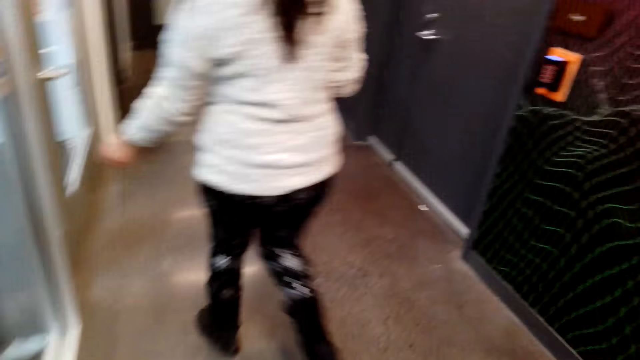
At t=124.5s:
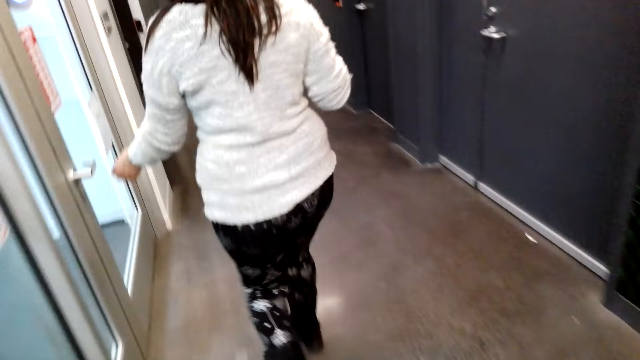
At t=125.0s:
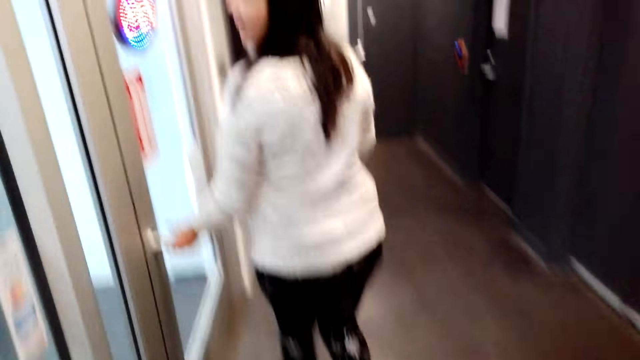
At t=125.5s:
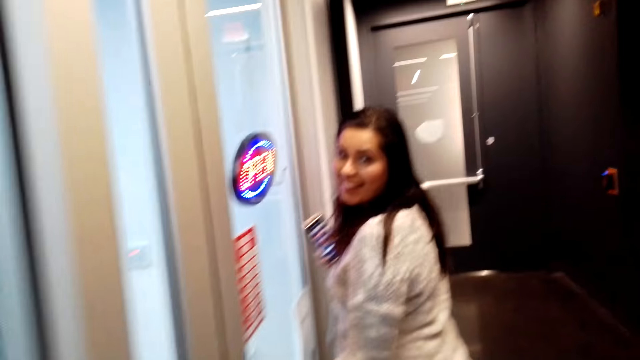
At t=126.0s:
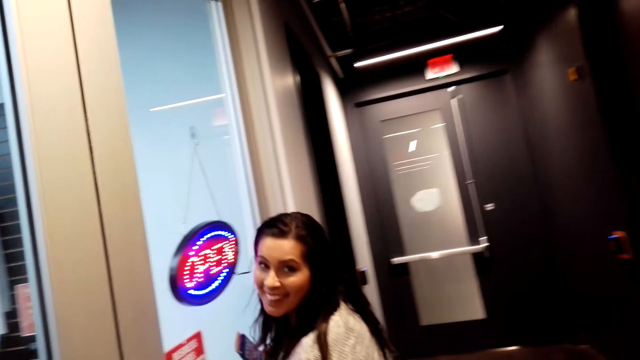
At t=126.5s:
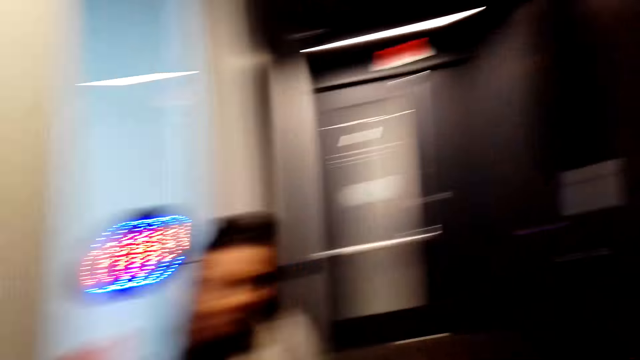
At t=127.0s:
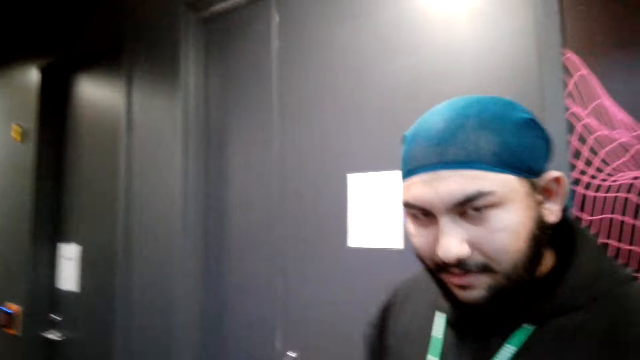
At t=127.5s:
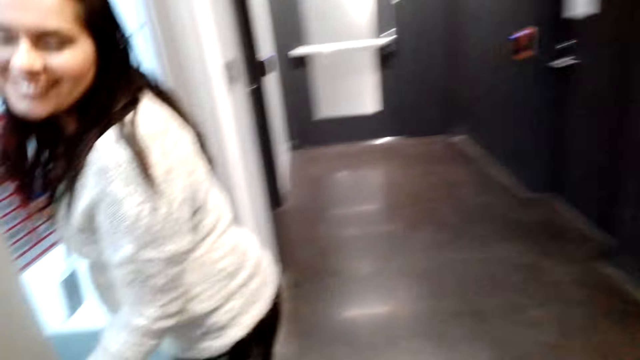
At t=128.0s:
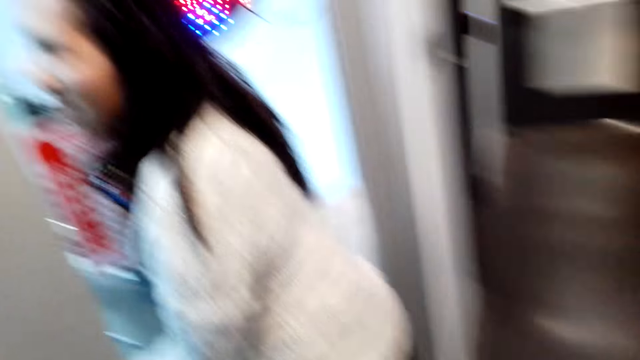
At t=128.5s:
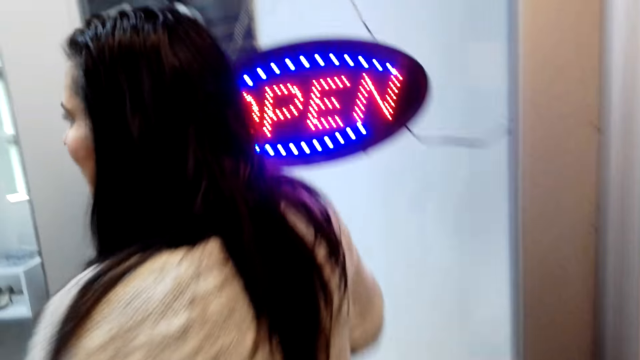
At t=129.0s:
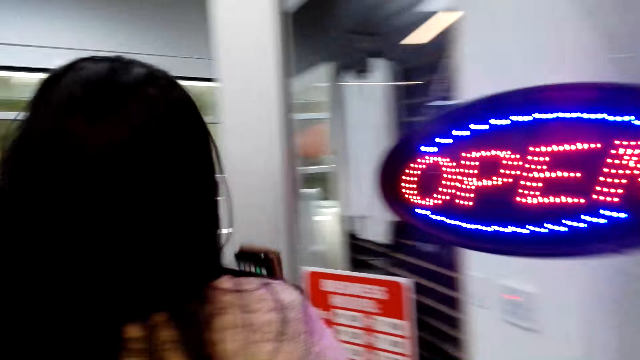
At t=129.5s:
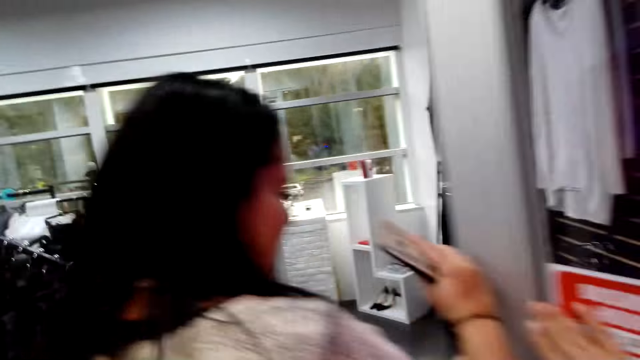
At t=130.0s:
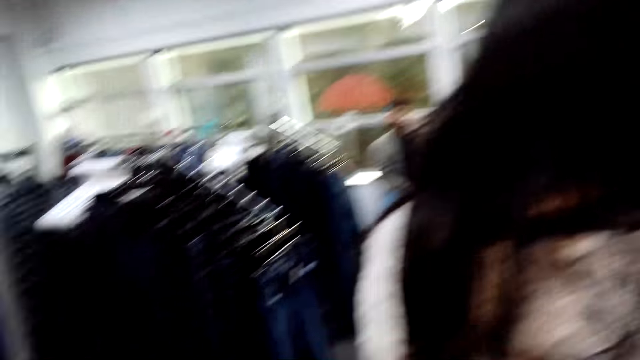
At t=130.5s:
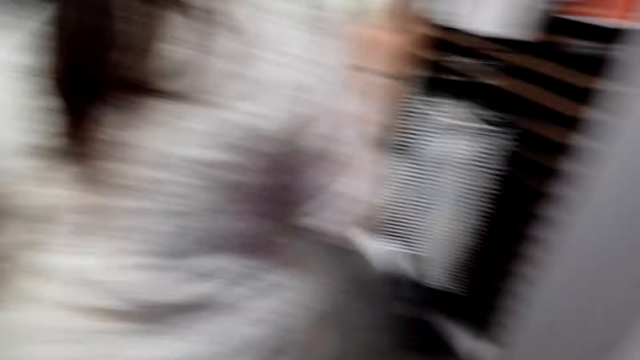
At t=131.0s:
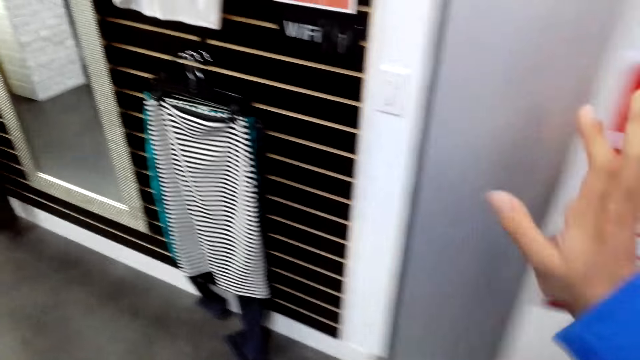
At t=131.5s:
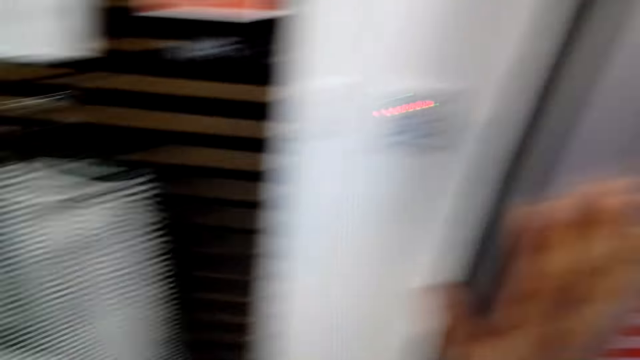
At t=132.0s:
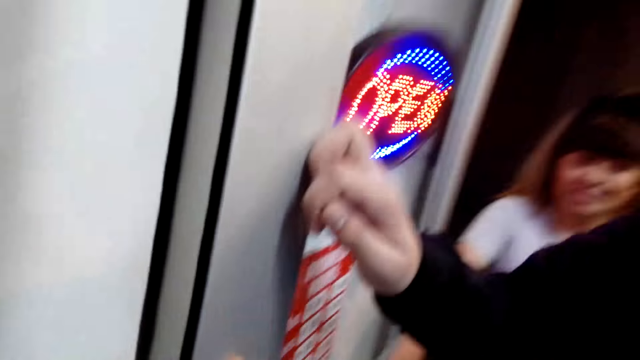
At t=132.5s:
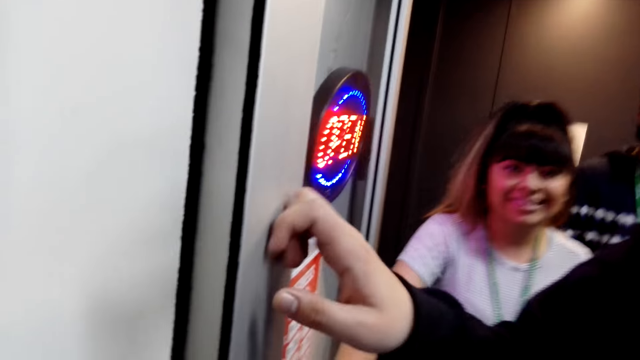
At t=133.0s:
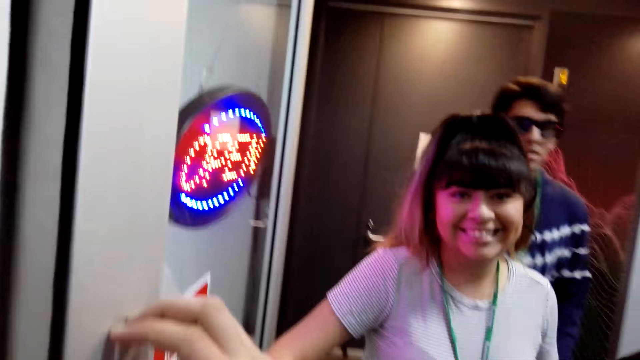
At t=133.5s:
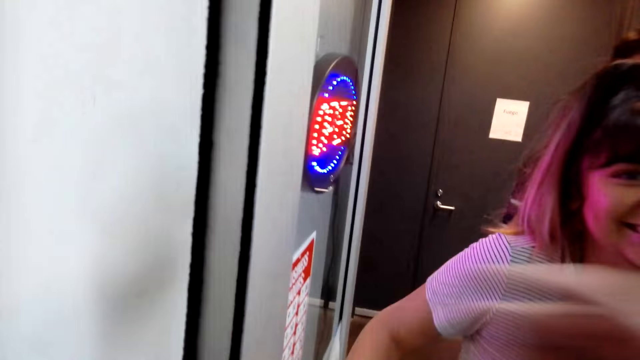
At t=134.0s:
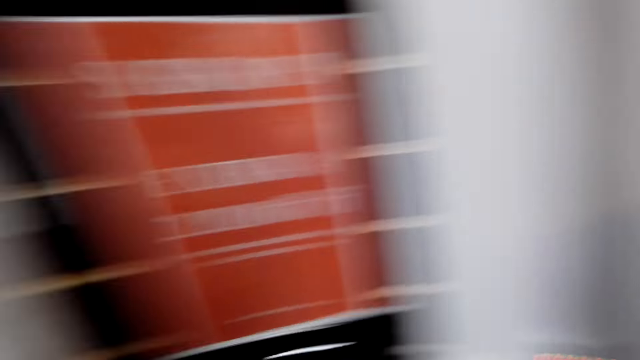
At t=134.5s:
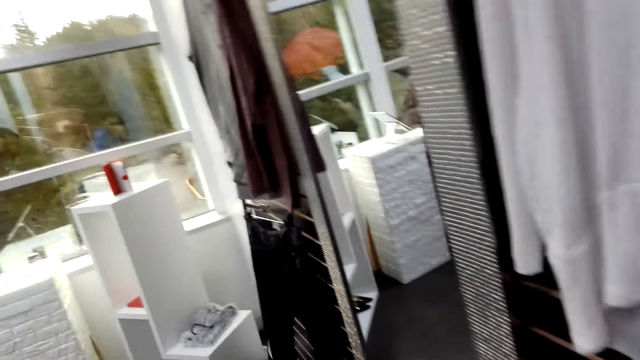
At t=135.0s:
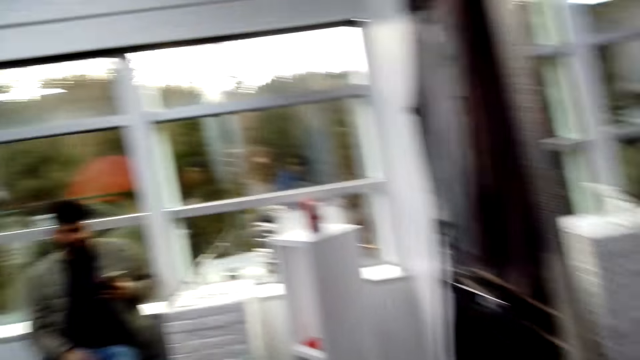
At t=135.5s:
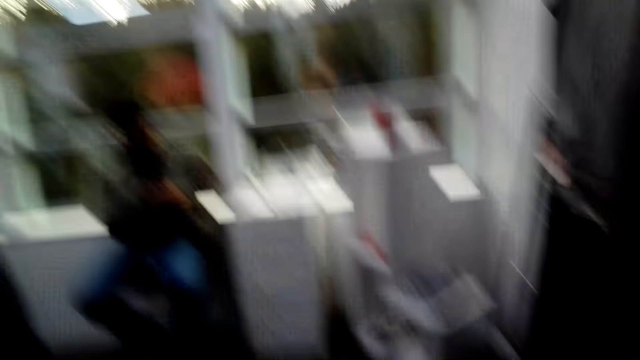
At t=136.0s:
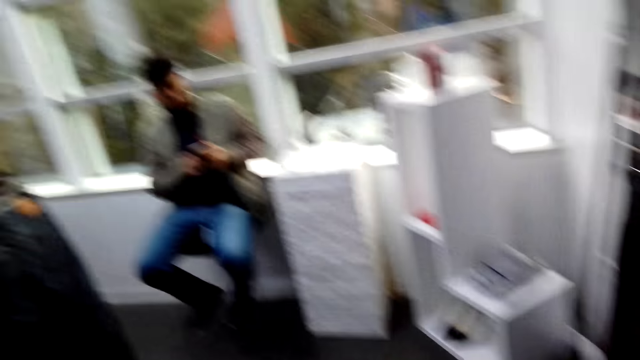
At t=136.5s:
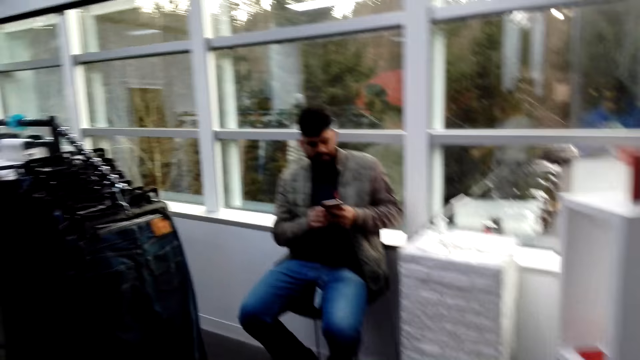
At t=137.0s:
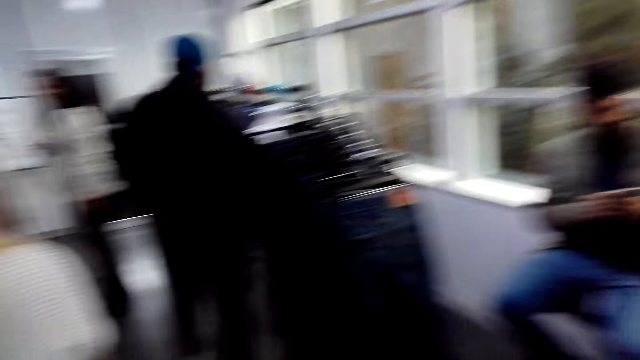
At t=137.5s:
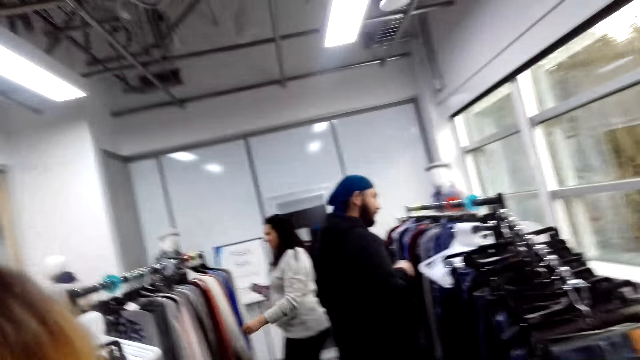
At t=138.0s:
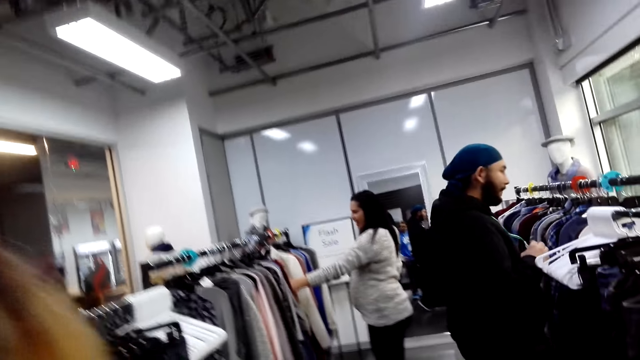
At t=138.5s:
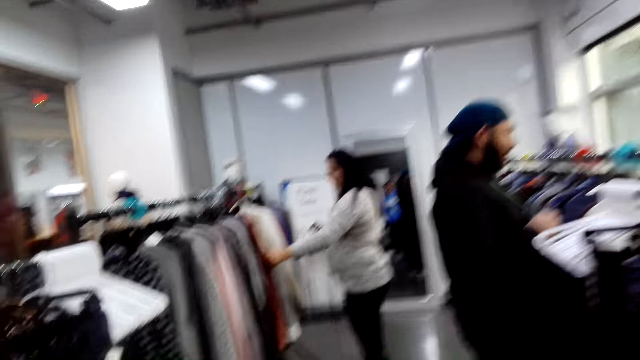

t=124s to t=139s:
A person opens the door. The person holds a door lock. The camera wearer dialogues with the person. They look around. The person walks in a room. The camera wearer enters a clothing store. Another person holds the door. The camera wearer looks around. Another person walks in a room. The camera wearer looks around. Another person holds a phone. The camera wearer looks around. The first person holds clothes on a cloth rack.

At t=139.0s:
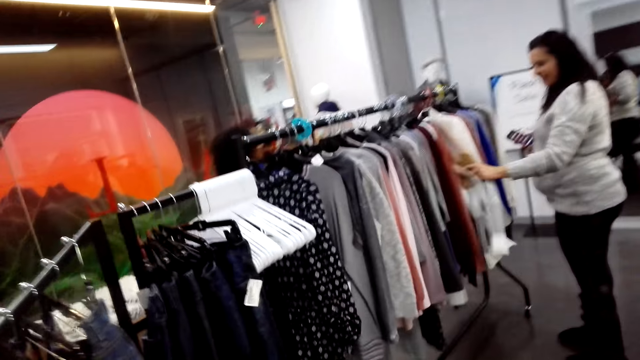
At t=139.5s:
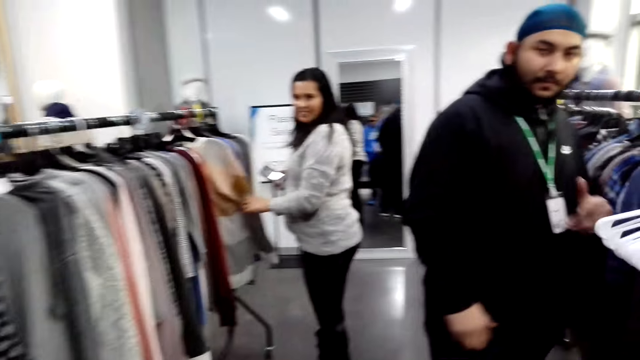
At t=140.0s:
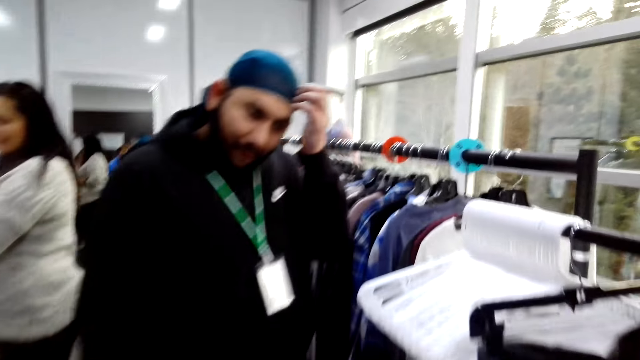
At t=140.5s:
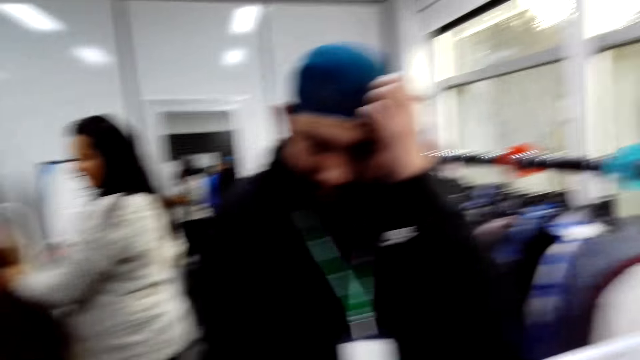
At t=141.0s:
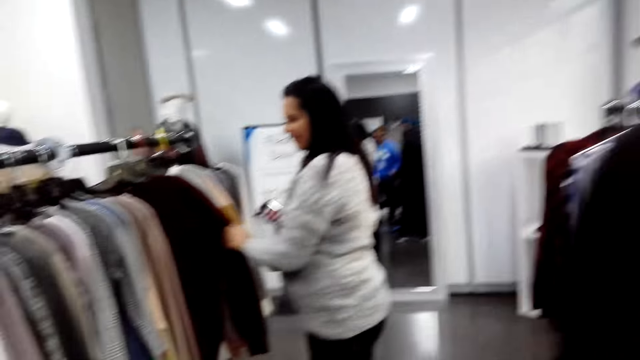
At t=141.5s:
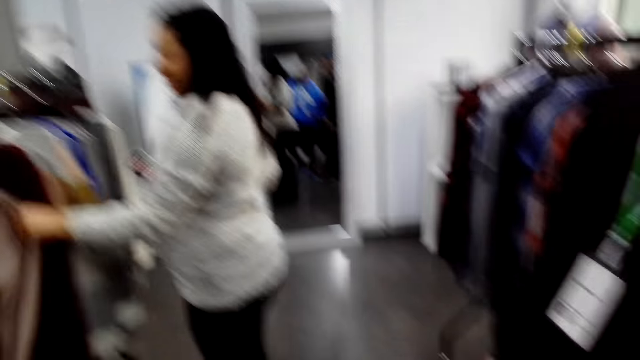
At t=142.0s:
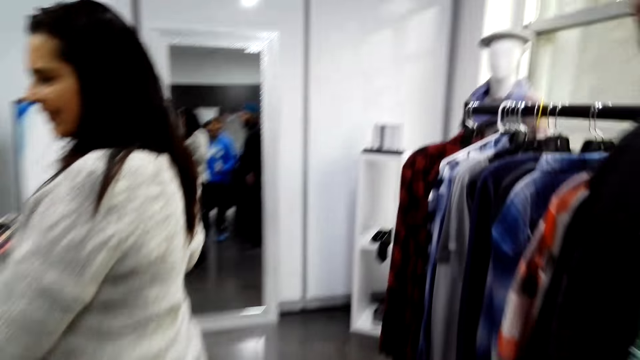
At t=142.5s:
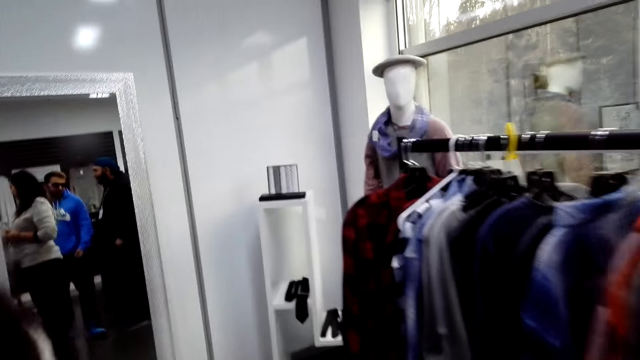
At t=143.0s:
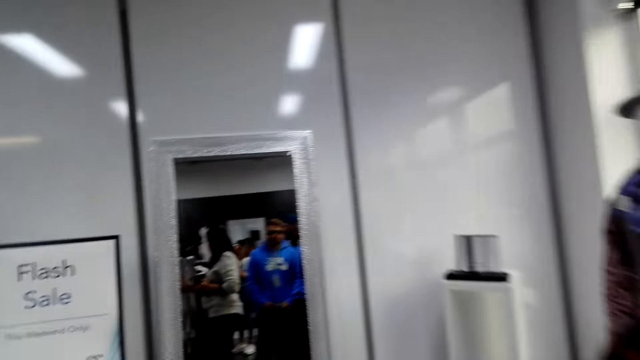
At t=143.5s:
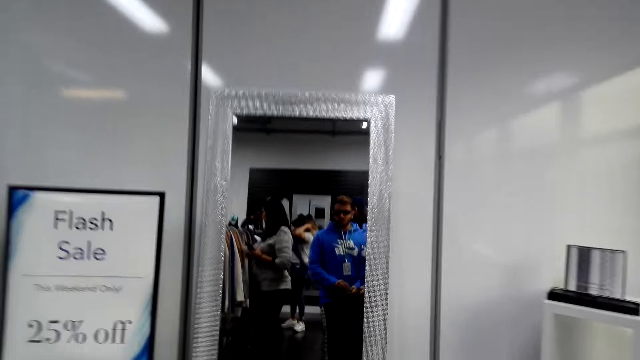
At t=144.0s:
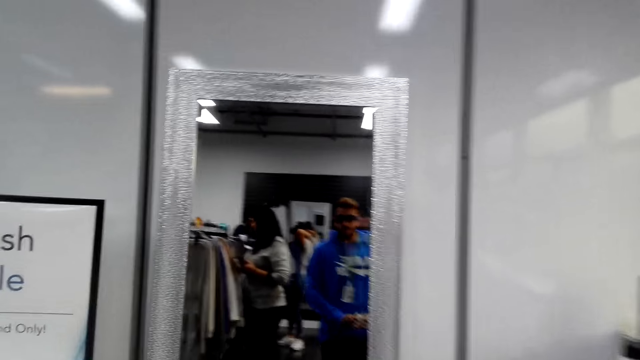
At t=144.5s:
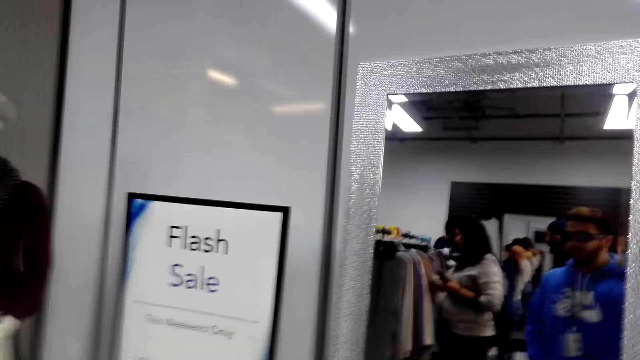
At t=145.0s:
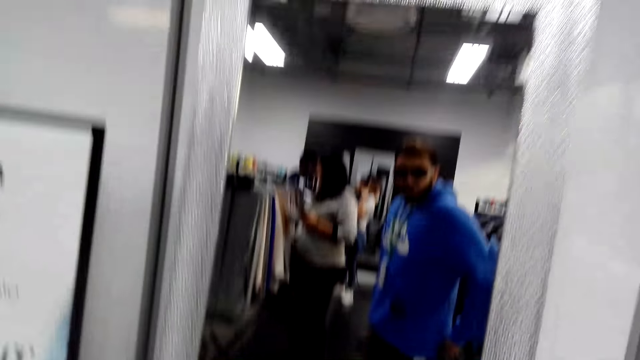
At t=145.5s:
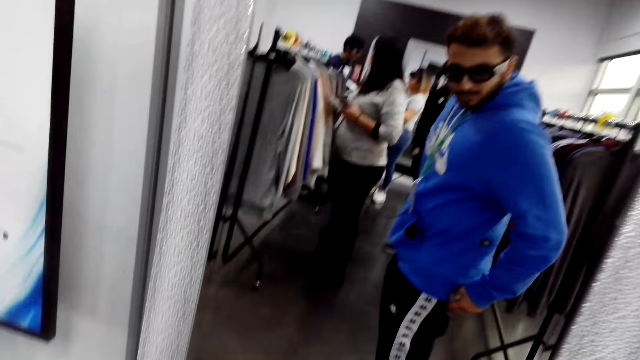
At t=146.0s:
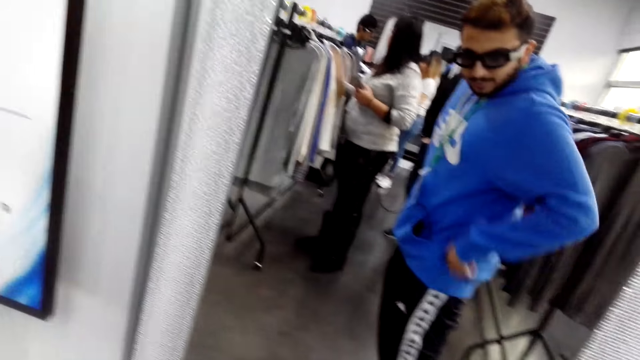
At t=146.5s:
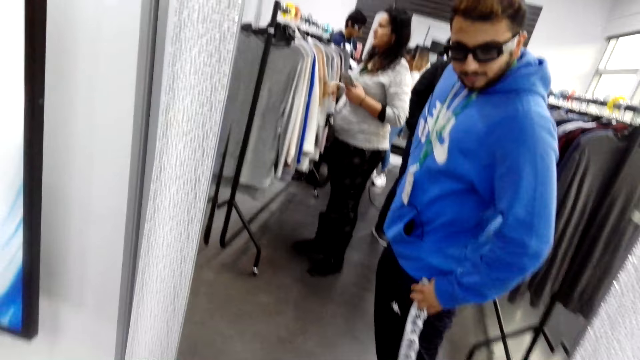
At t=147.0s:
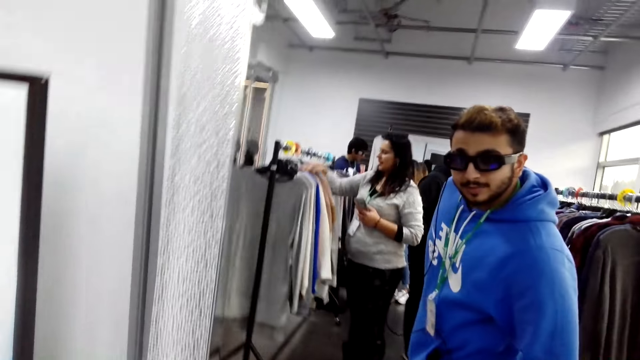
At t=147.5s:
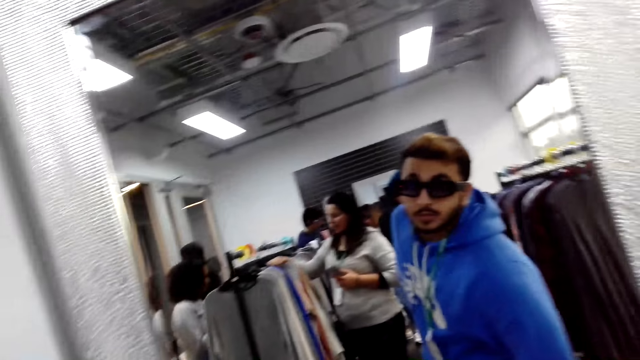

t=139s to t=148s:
A person moves the left hand on the head. Another person holds a cloth on the rack. The camera wearer looks around. They walk in the clothing store. Another person stares at the mirror. The camera wearer looks at the mirror.
